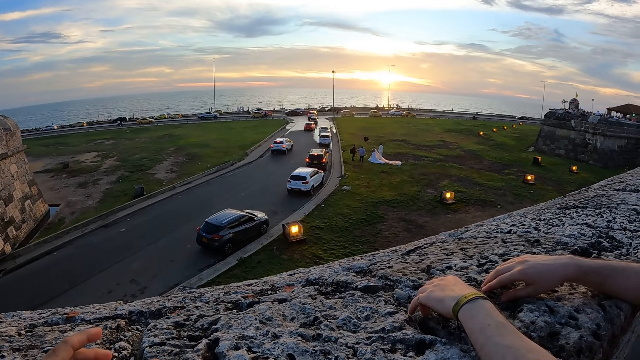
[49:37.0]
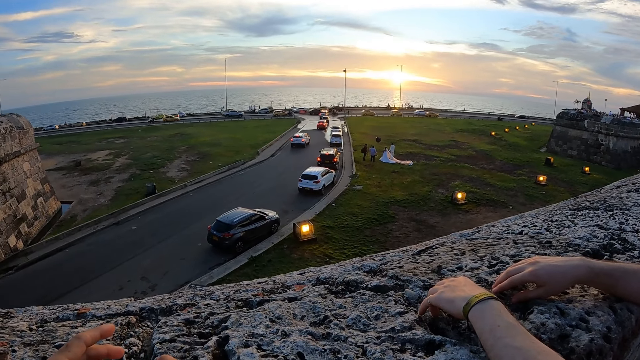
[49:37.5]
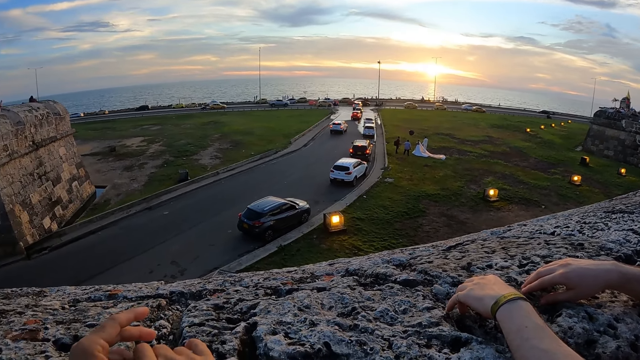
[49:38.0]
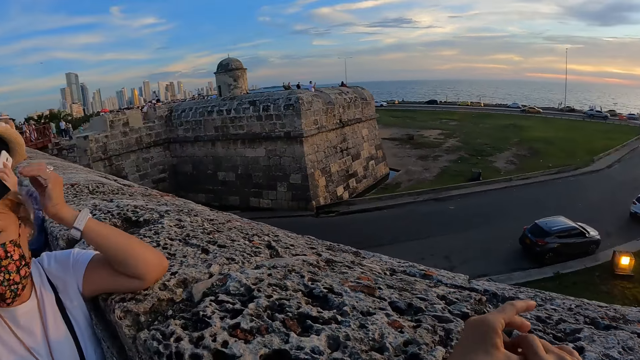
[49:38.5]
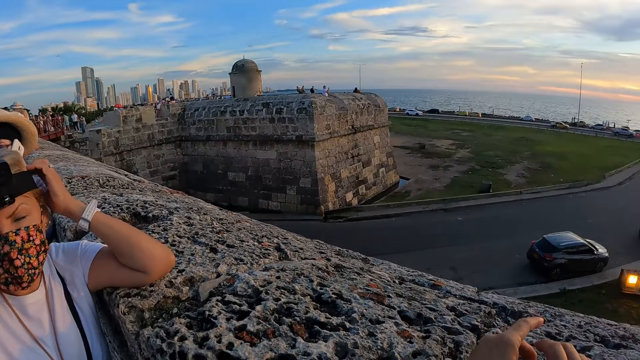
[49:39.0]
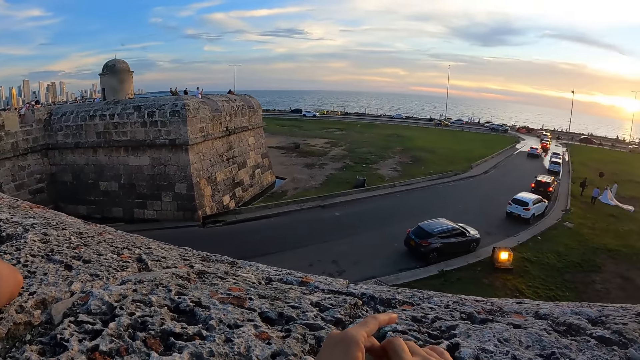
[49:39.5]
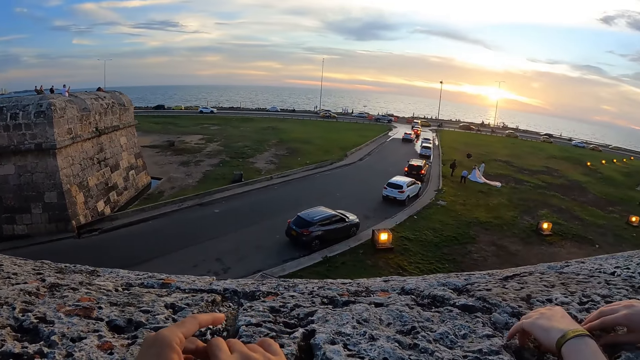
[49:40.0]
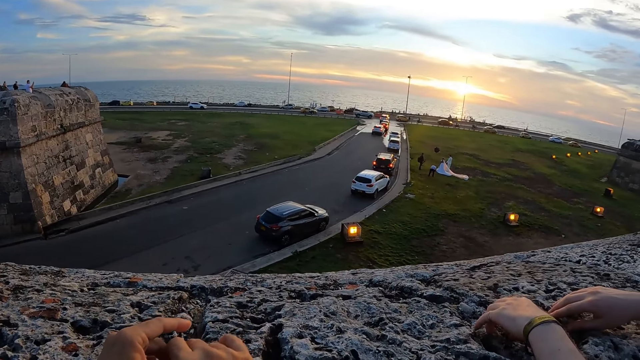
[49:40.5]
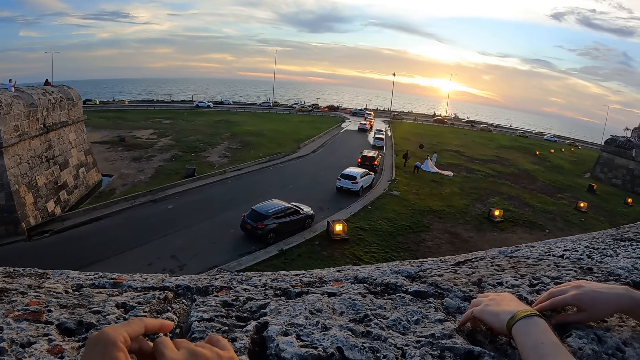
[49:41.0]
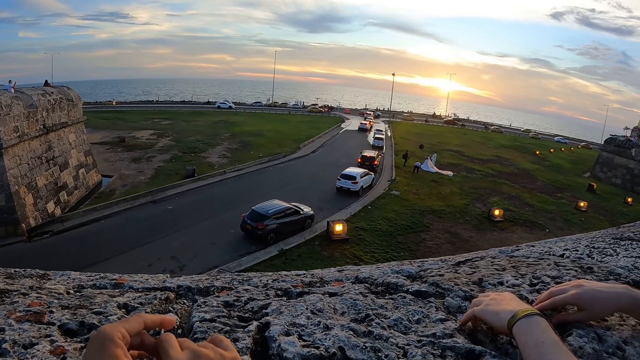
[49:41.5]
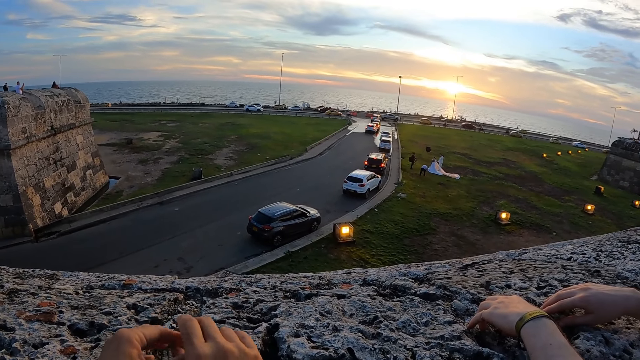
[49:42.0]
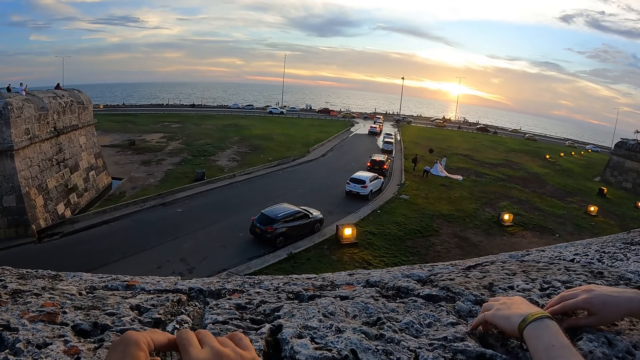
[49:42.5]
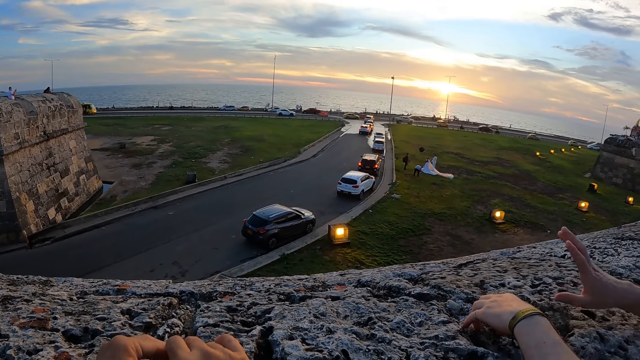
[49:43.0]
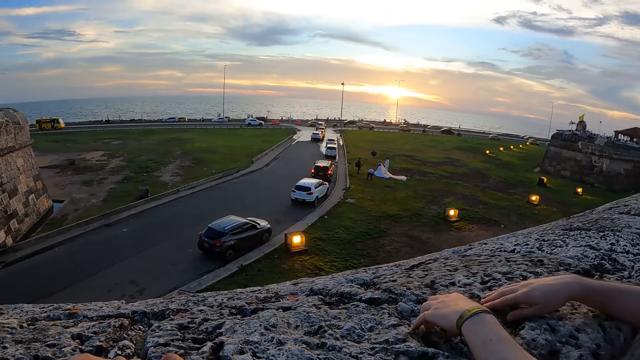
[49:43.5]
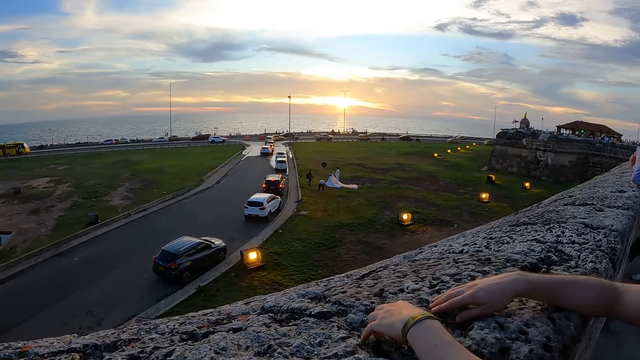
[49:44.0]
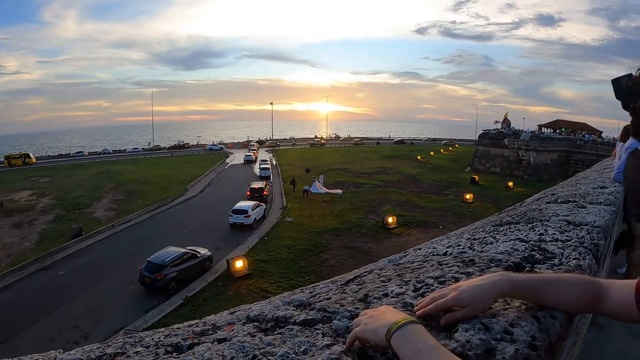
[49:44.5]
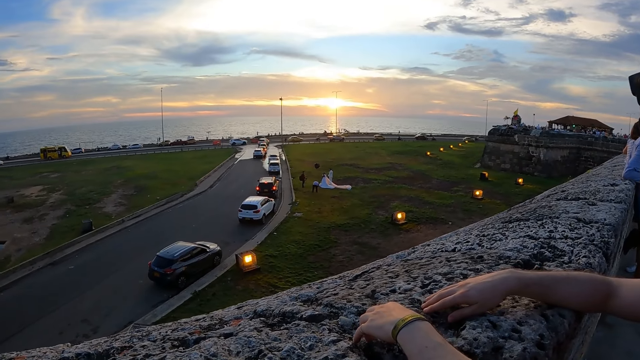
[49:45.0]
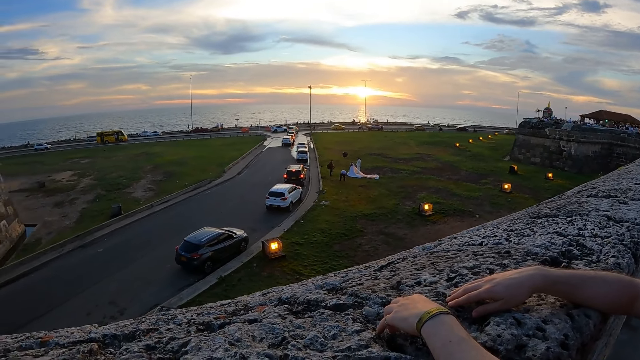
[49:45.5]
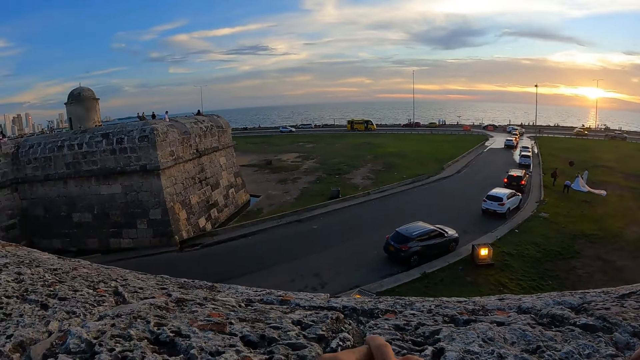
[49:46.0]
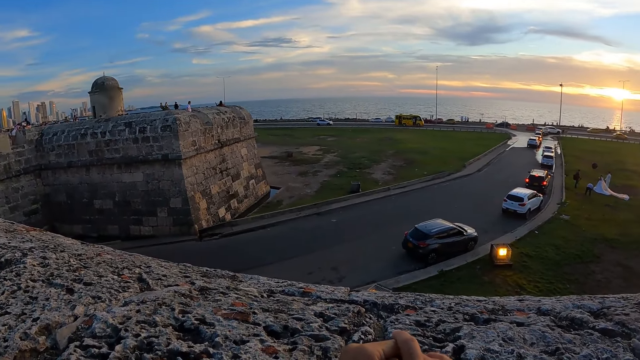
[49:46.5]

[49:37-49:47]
The woman adjusts the camera on her head with both hands. The camera wearer interacts with the woman.

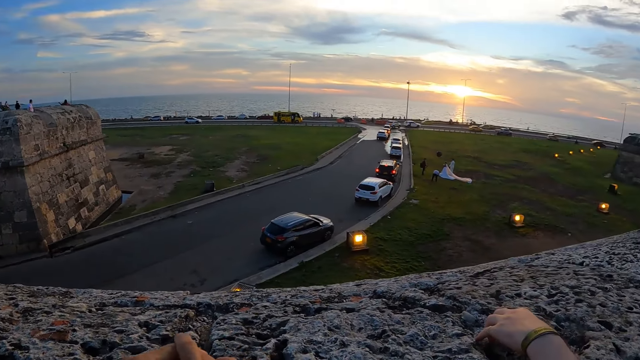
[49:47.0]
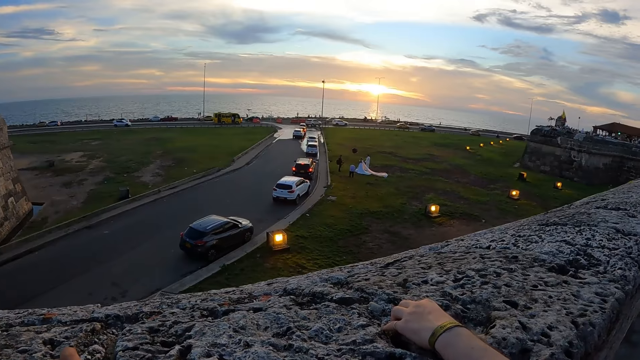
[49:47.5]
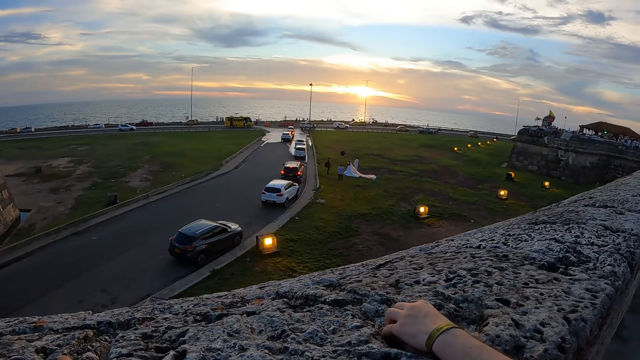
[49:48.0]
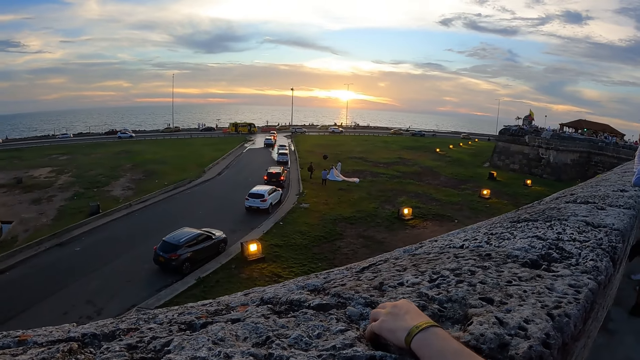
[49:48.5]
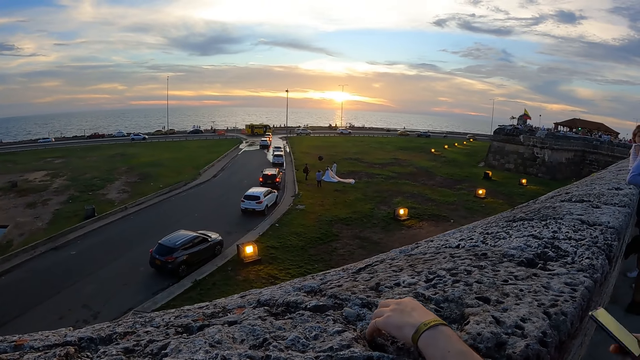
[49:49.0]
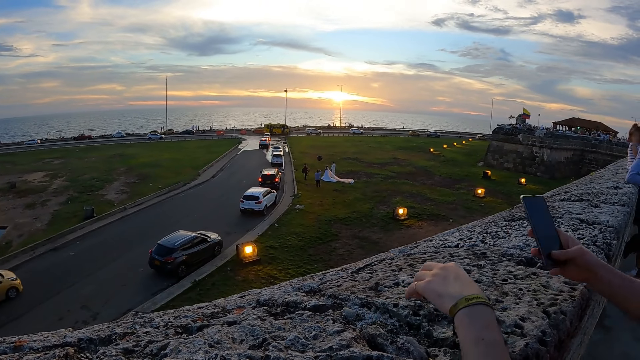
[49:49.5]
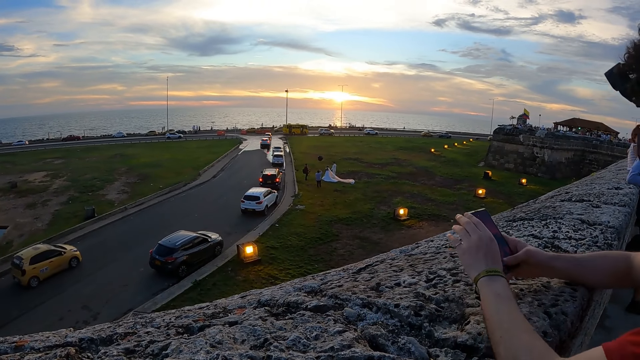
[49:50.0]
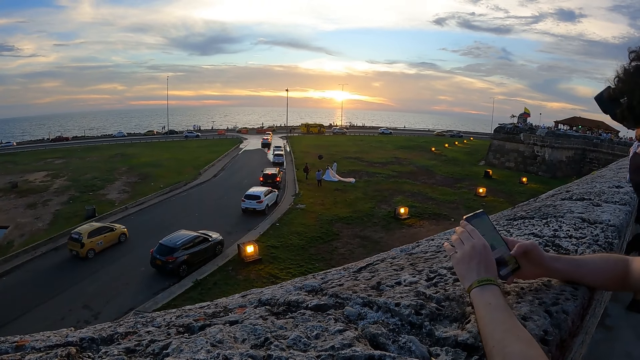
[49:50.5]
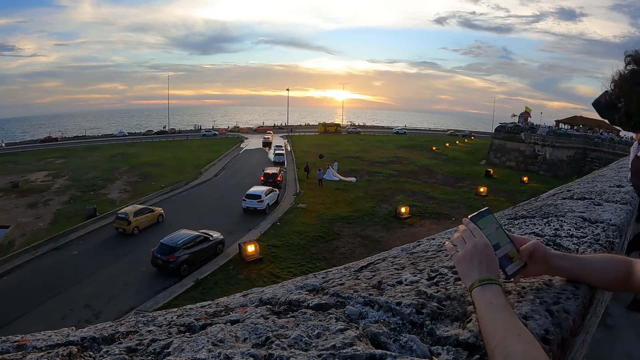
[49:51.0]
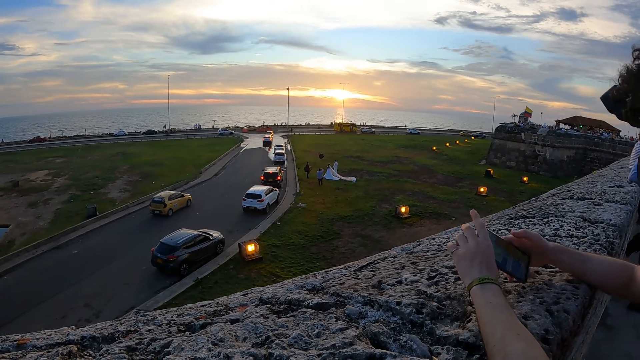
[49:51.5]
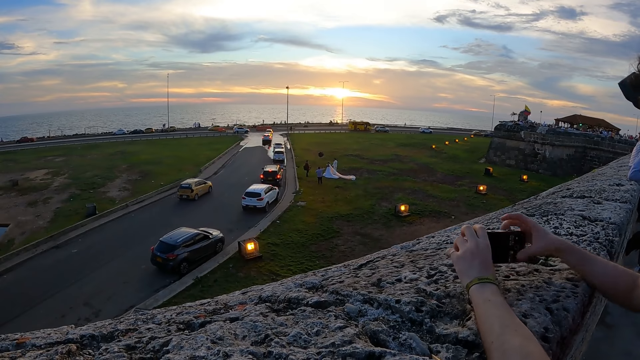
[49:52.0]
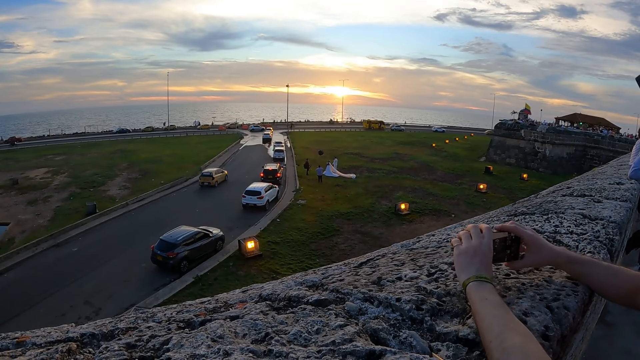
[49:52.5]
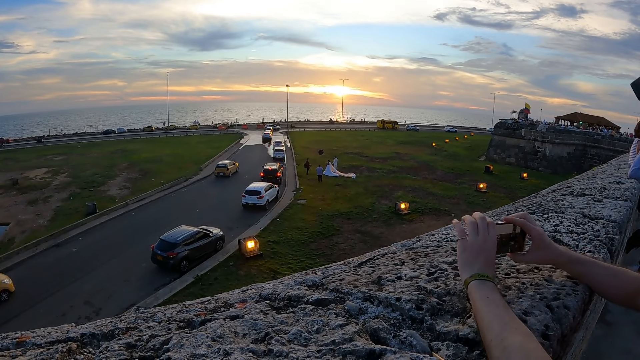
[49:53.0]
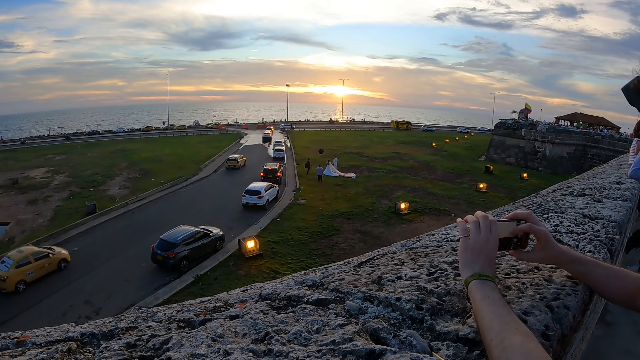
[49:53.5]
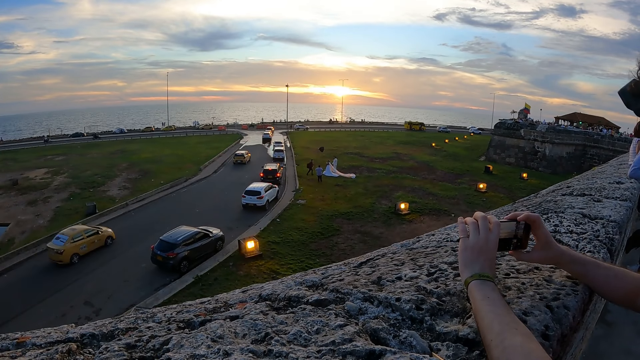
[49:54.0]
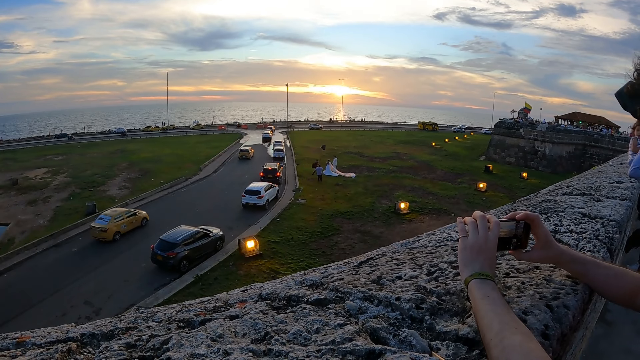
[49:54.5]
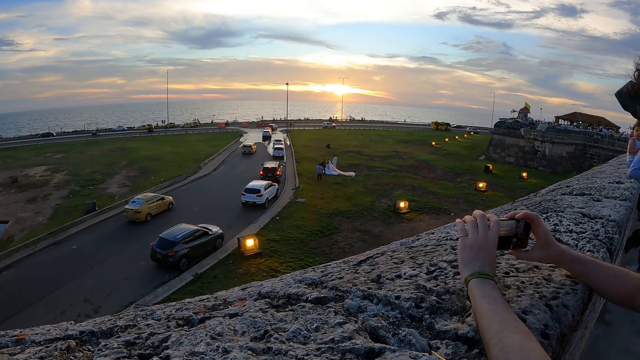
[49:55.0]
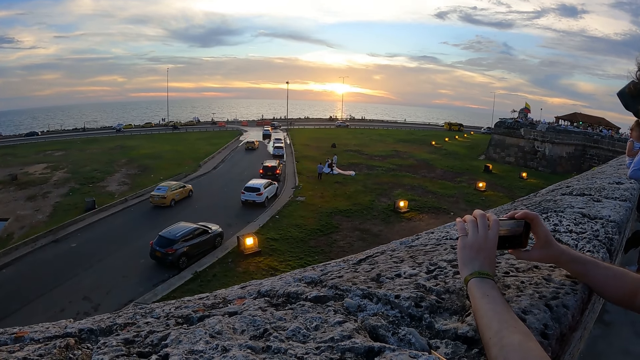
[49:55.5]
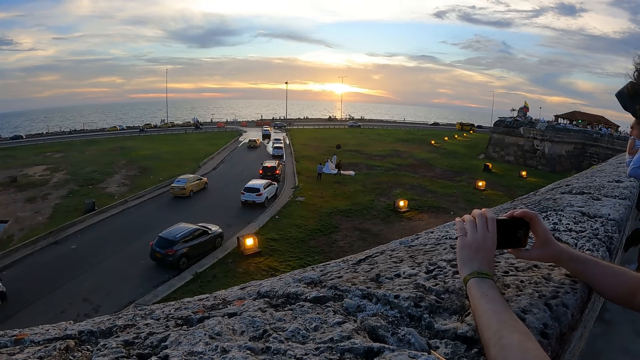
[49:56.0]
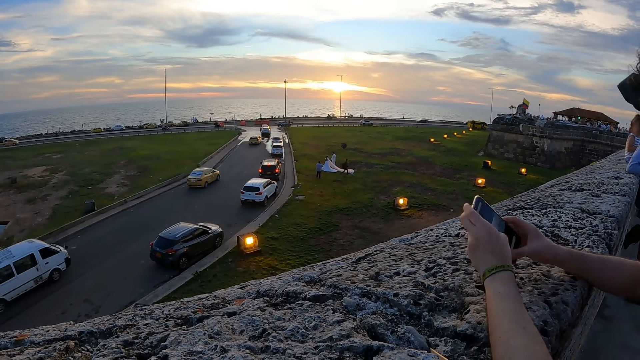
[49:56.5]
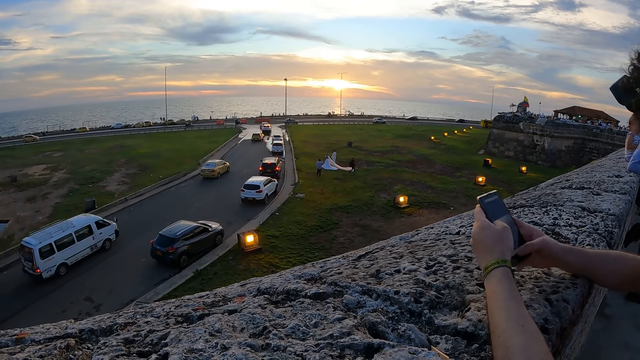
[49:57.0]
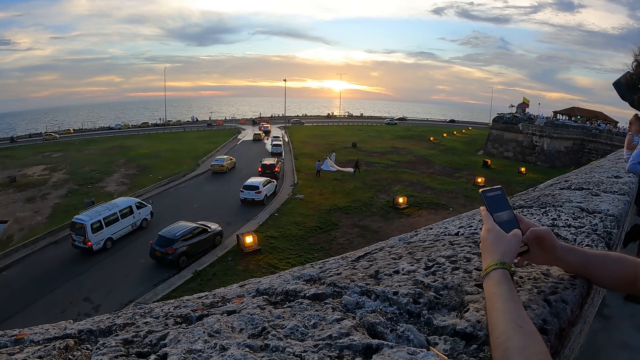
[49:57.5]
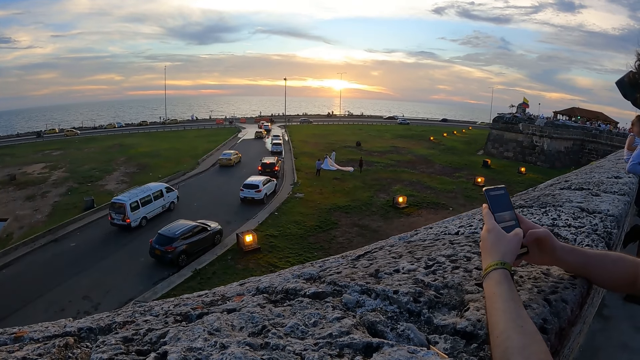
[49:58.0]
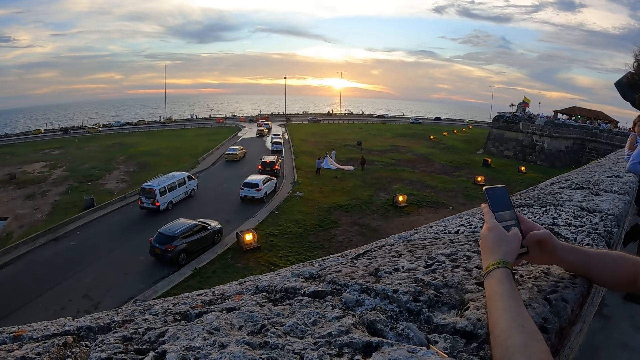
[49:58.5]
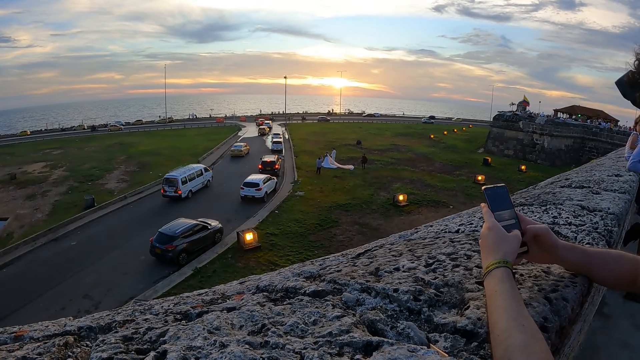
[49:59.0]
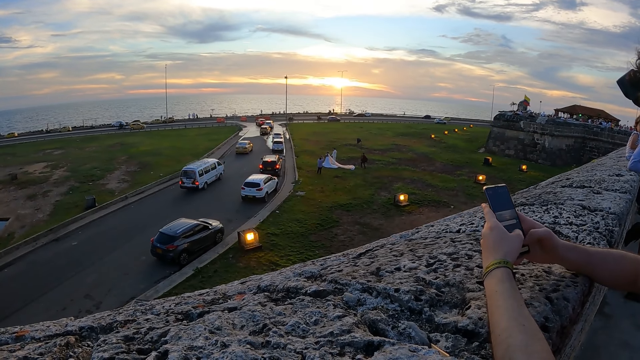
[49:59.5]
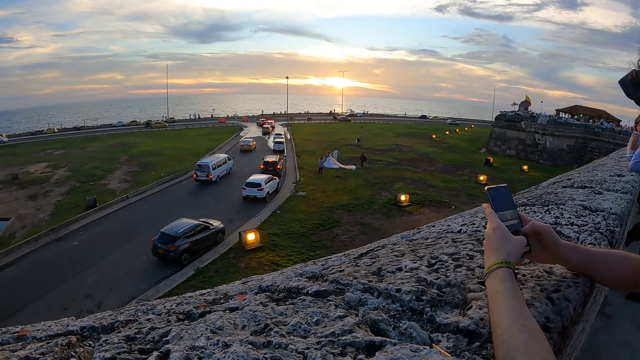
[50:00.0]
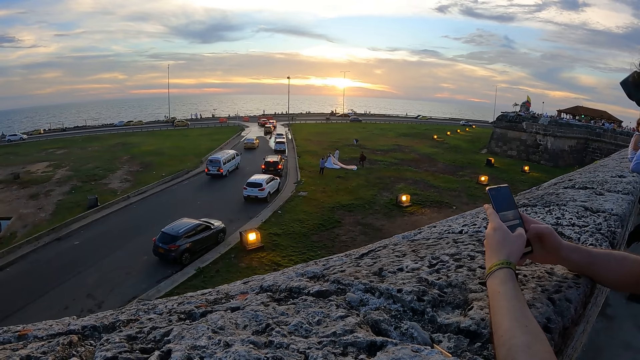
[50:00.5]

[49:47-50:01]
A man brings out a phone from his pocket with his right hand. He presses the phone in his right hand. He takes a photo. He uses the phone.
